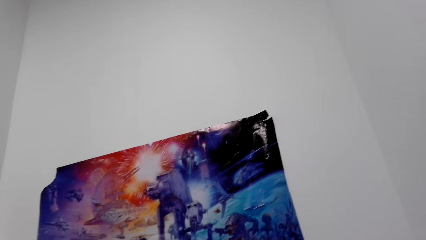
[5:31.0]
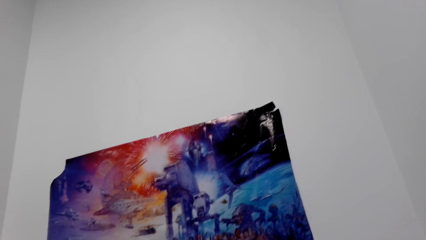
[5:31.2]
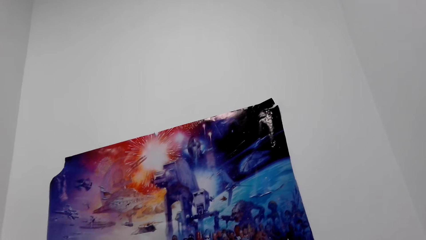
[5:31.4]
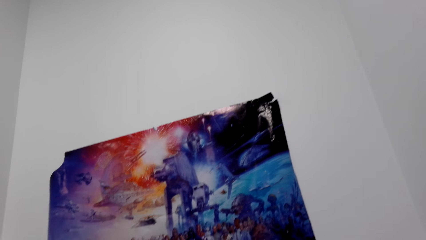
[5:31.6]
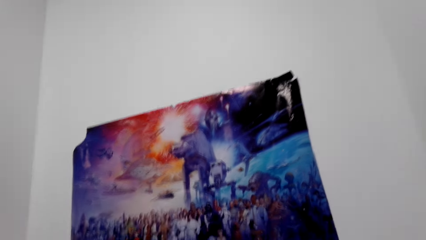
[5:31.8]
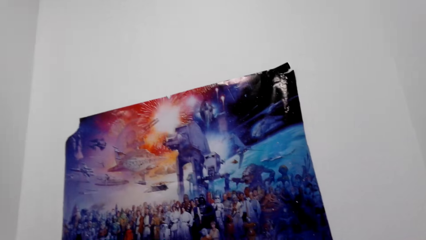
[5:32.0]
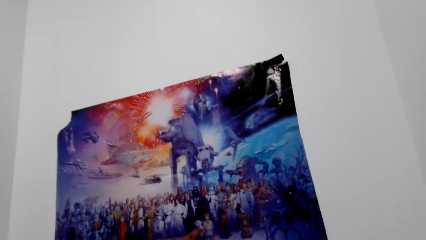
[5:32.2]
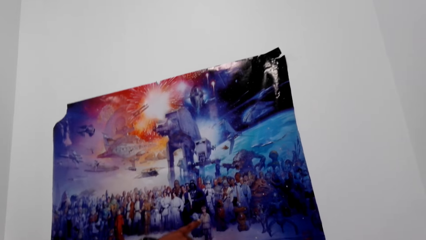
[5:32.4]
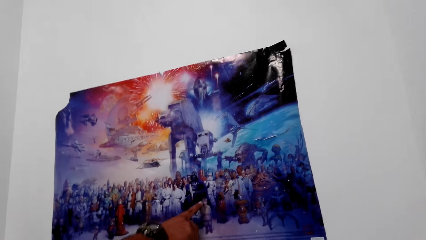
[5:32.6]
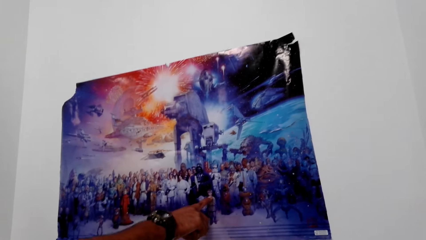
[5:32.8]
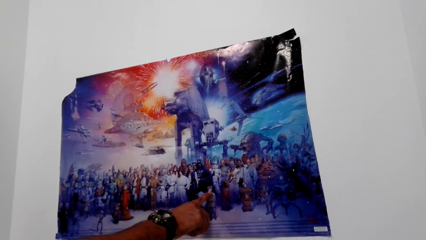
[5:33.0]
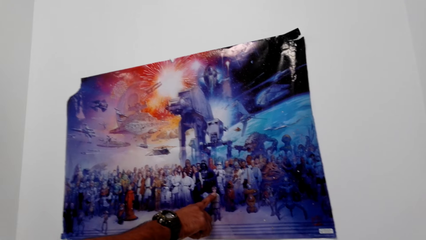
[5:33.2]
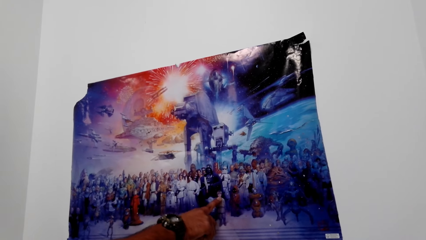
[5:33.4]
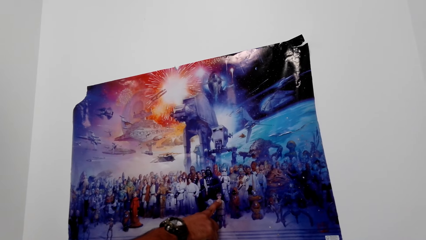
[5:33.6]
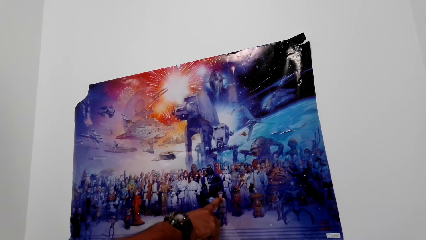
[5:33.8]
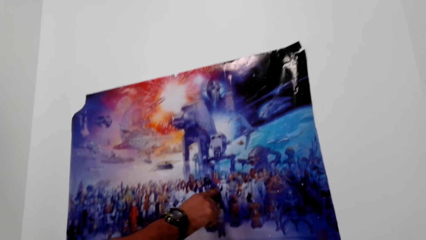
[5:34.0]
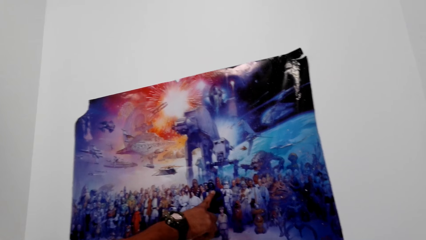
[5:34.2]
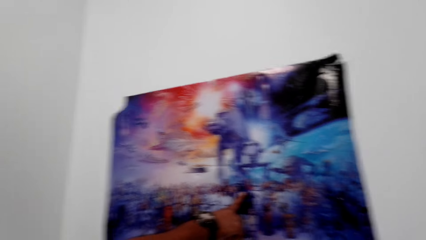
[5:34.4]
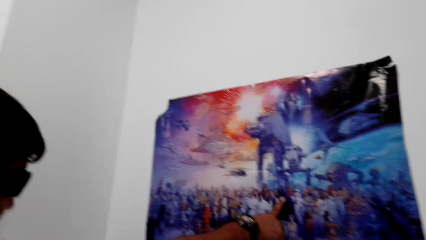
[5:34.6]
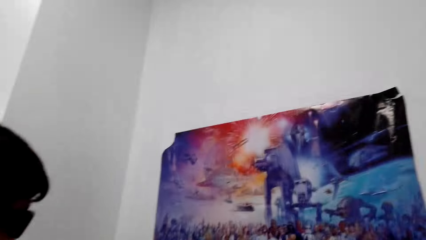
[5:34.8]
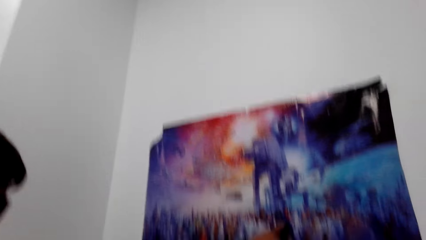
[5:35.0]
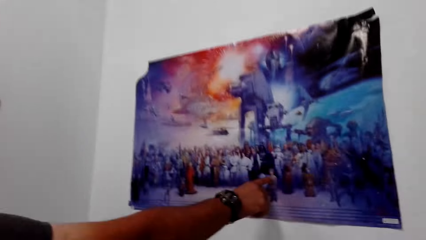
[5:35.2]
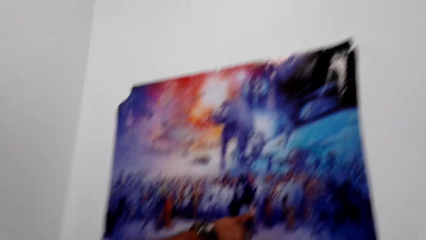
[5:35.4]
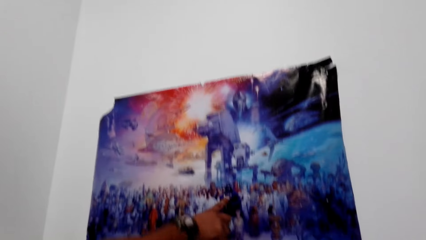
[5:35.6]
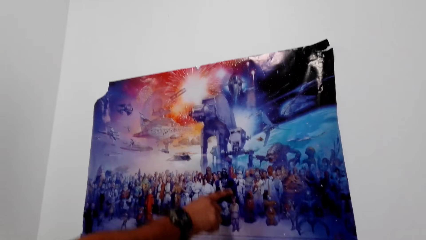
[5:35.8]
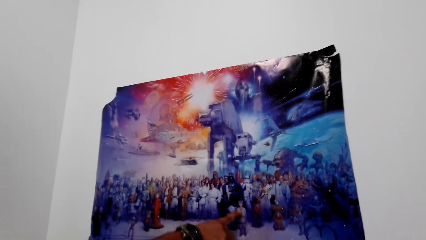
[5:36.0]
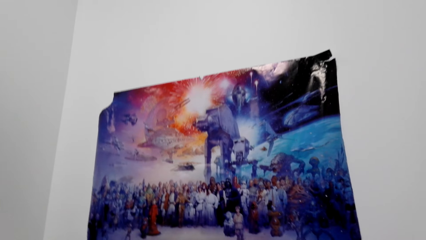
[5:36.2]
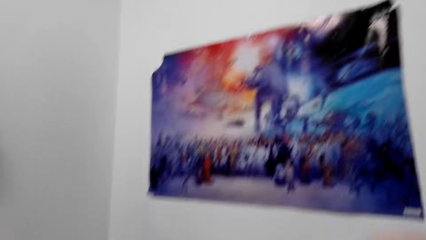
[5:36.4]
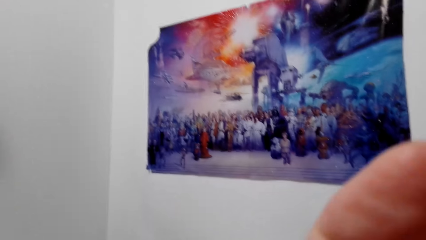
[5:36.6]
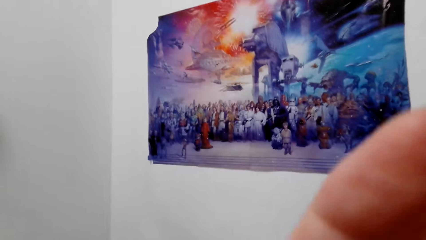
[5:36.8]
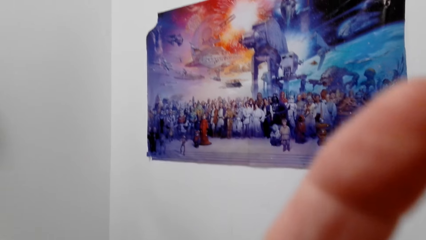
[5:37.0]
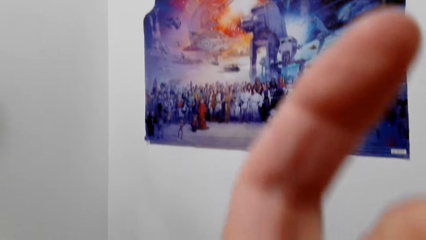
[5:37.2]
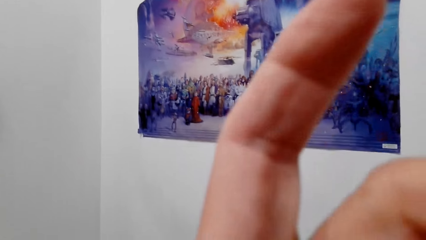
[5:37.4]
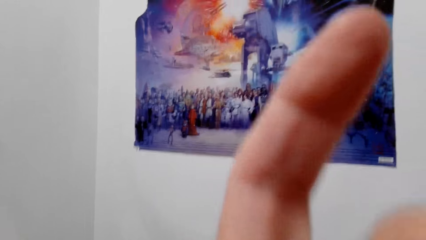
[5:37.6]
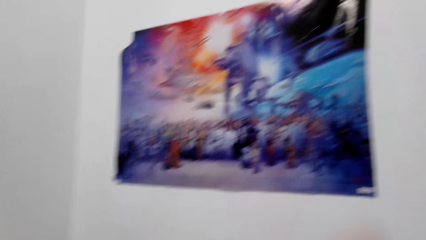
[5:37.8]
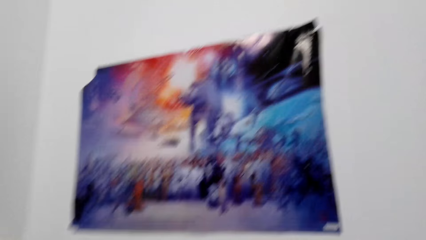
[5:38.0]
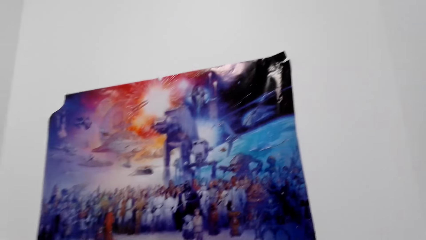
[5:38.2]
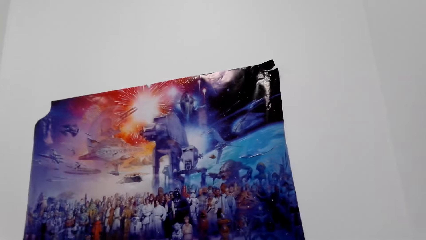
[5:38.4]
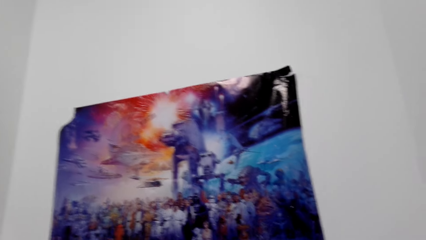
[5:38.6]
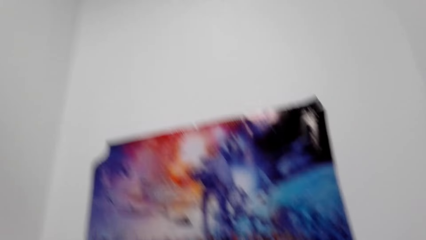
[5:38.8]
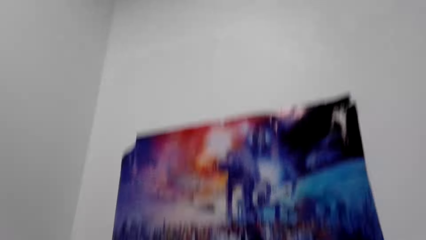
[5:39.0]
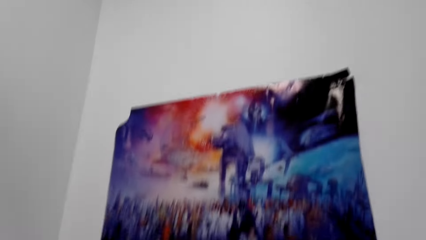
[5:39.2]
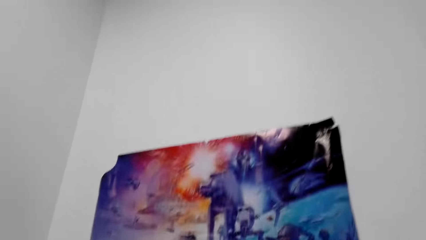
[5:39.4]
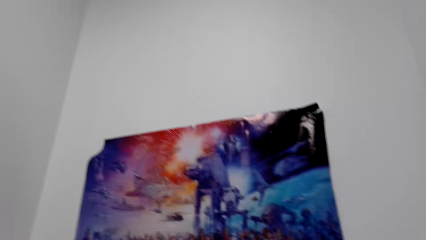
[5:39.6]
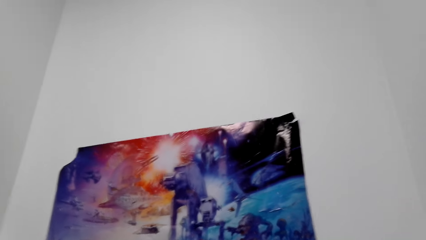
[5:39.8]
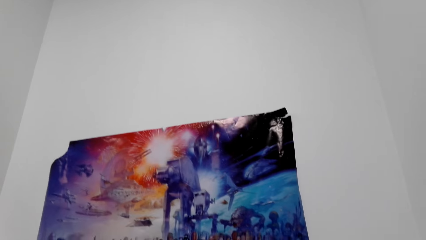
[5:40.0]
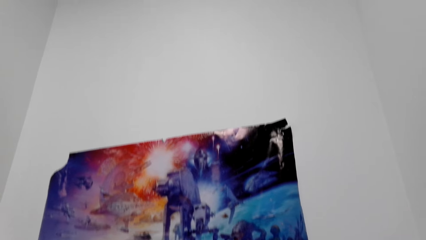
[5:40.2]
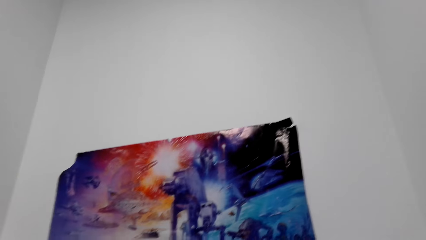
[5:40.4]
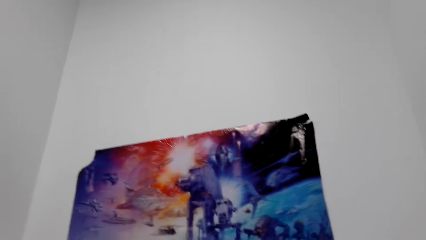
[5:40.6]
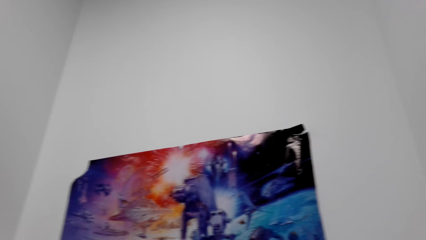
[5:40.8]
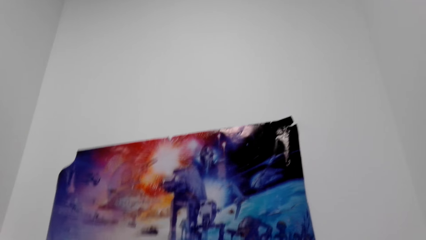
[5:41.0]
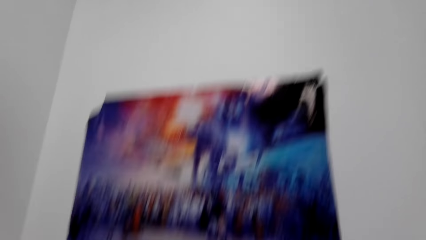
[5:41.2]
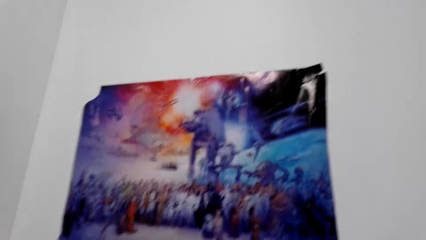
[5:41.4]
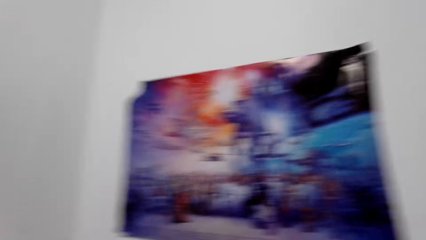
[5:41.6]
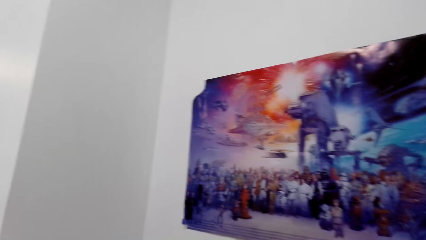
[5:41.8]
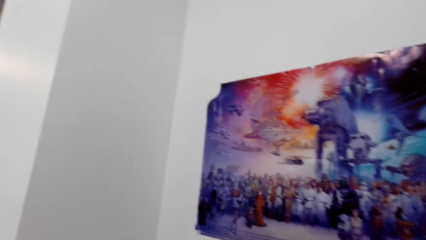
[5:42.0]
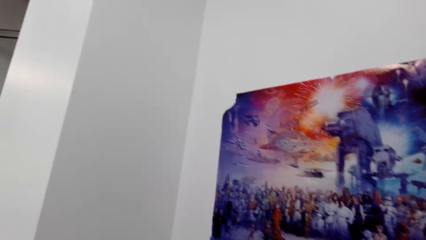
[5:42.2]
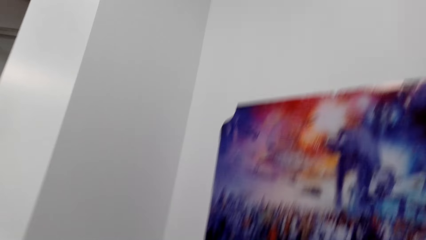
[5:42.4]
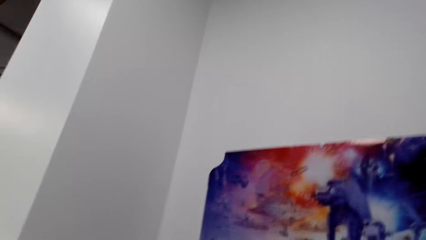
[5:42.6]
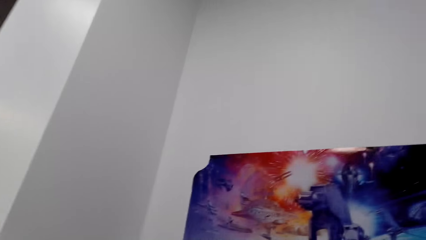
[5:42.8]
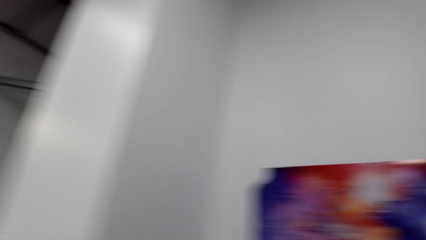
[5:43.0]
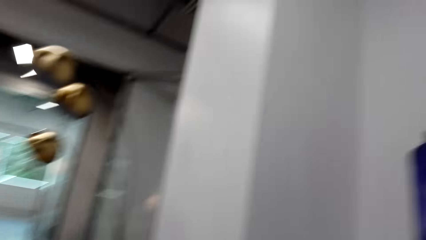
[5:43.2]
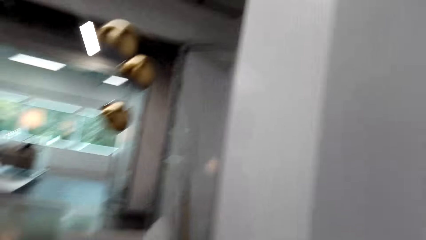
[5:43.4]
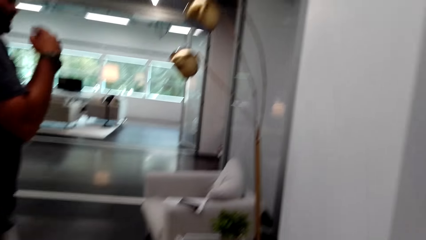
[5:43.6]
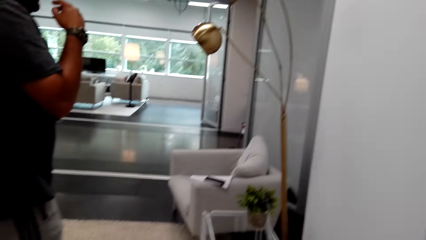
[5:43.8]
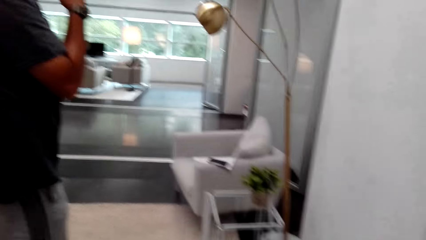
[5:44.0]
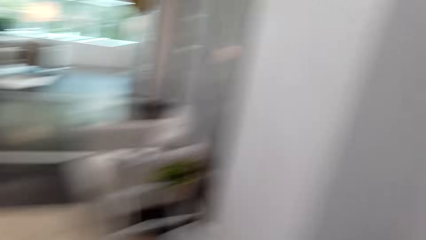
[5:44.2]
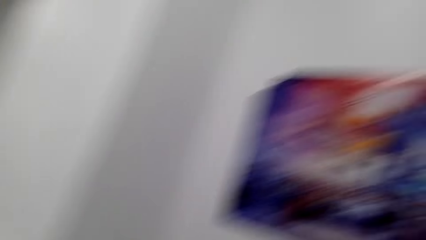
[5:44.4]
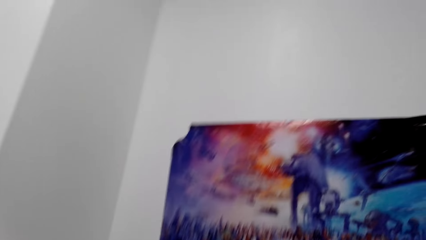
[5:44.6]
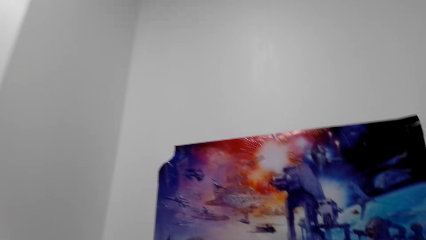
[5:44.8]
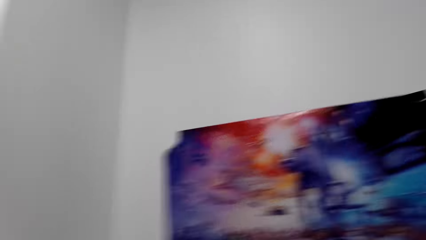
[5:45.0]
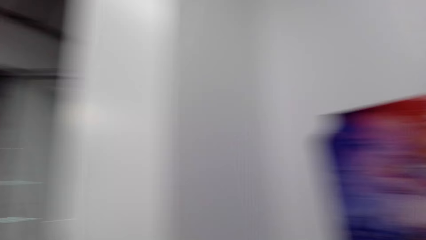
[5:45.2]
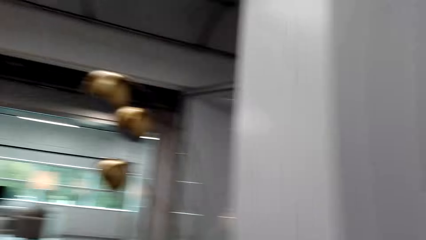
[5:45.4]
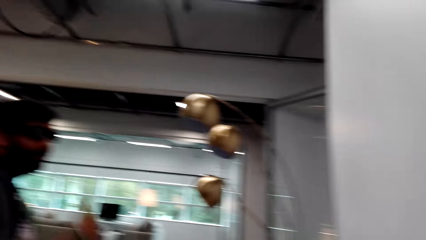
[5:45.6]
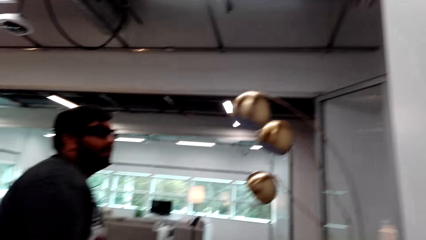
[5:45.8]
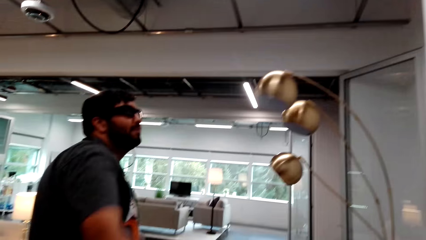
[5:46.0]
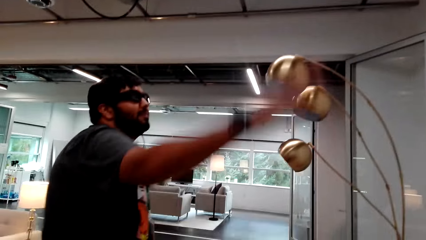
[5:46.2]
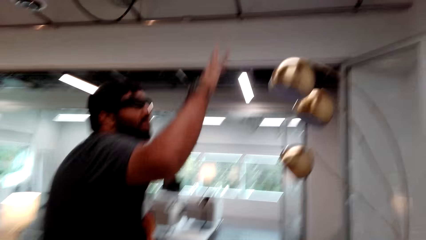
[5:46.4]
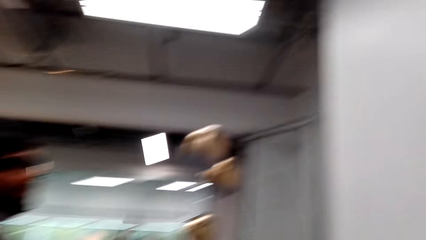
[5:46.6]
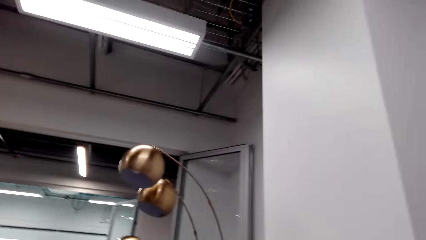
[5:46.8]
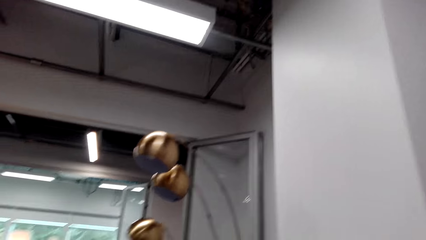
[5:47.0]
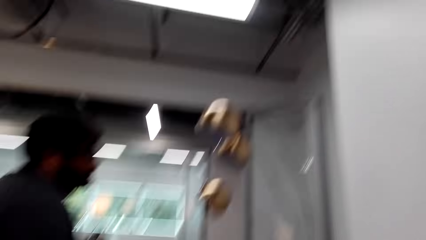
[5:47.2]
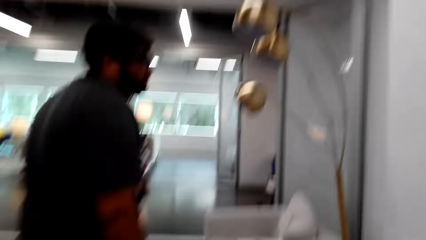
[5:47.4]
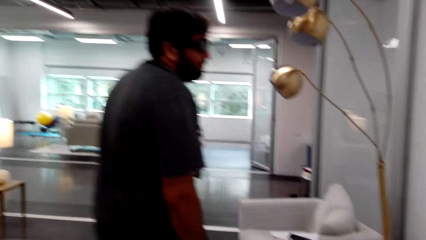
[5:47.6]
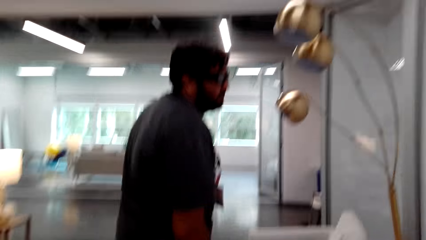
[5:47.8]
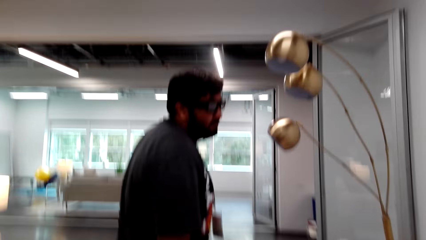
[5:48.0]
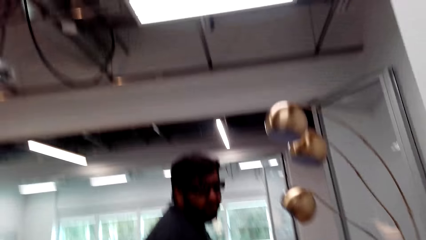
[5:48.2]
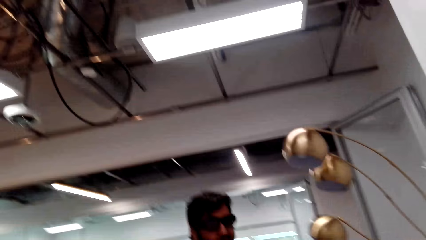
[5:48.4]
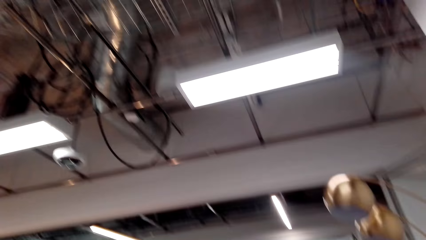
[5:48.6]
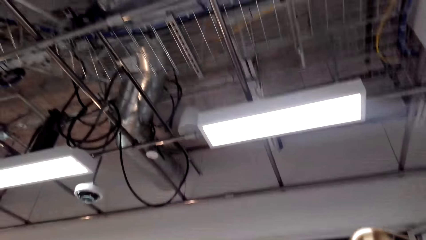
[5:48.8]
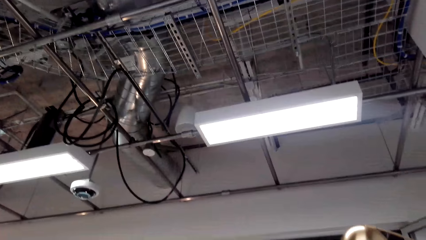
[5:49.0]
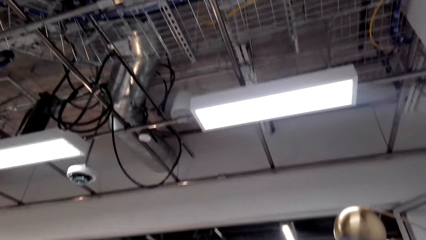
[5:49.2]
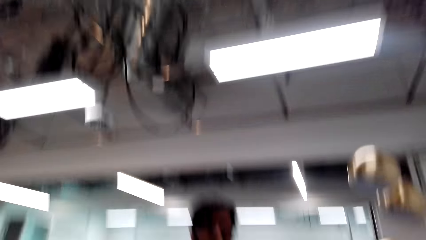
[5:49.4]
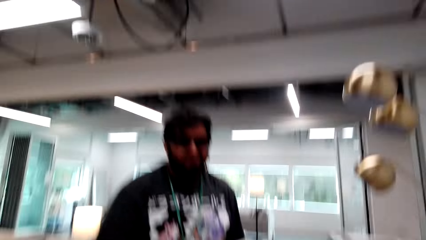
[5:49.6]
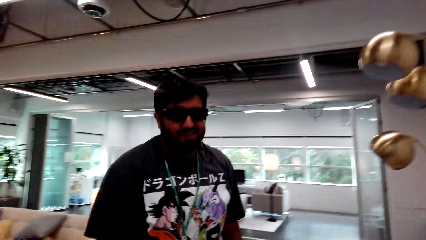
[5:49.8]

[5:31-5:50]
A person touches the picture. The person points at the painting. The camera wearer touches her face. She looks around. The person raises his hand. The camera wearer looks up.
